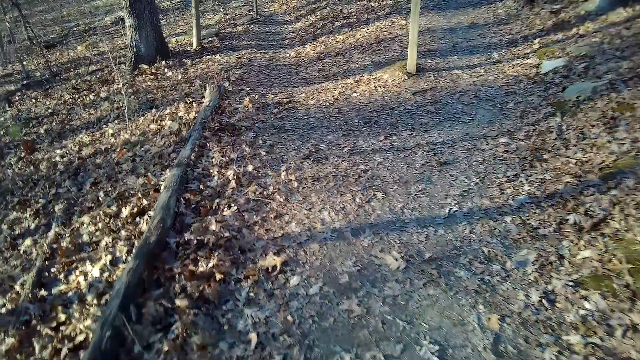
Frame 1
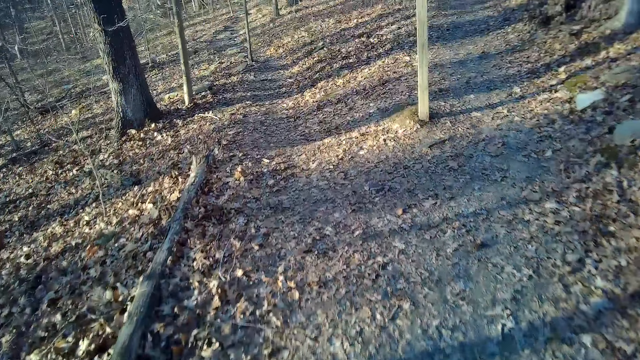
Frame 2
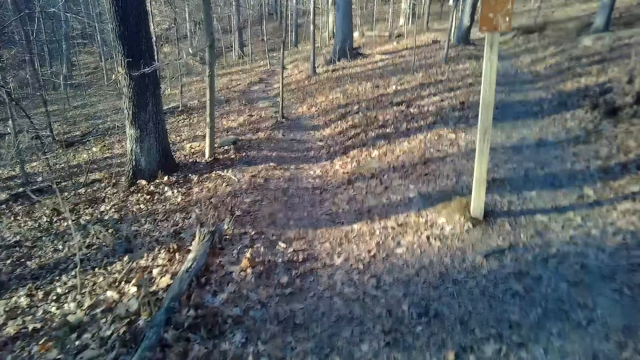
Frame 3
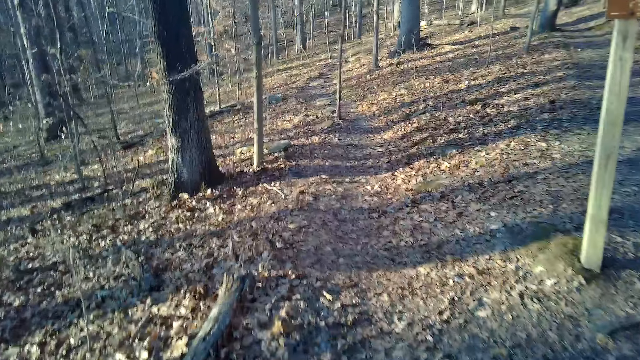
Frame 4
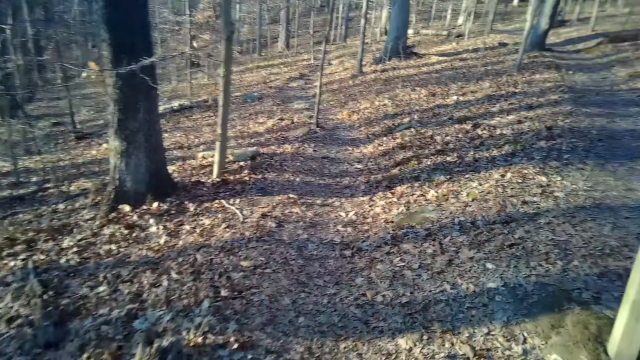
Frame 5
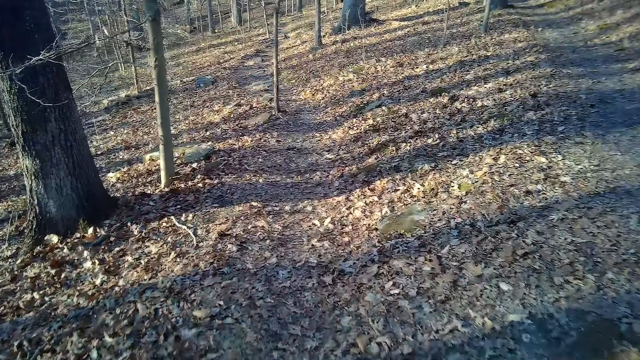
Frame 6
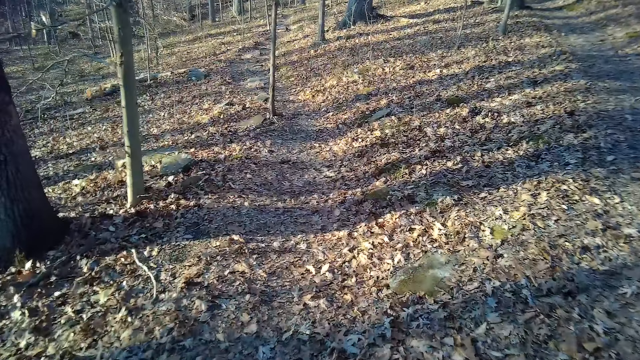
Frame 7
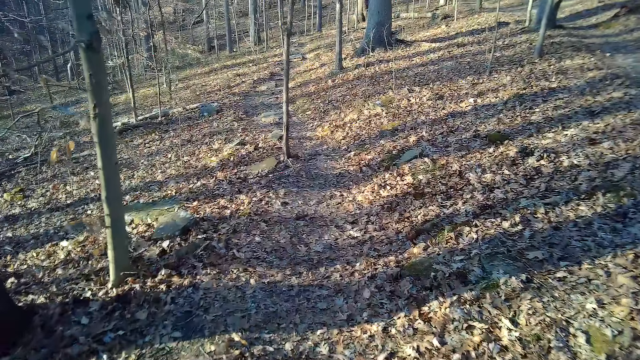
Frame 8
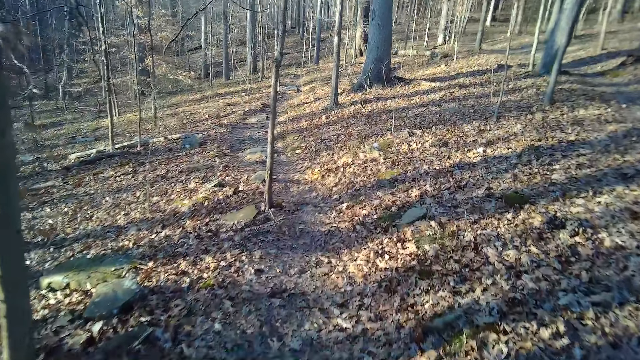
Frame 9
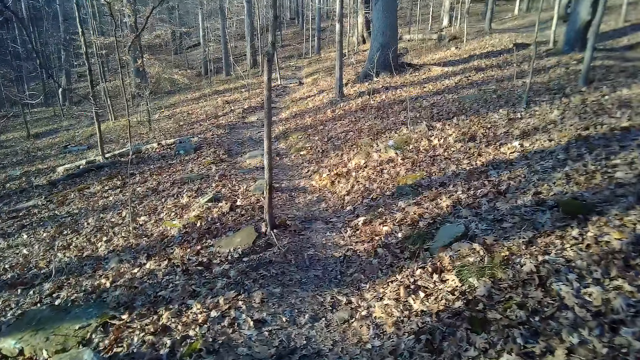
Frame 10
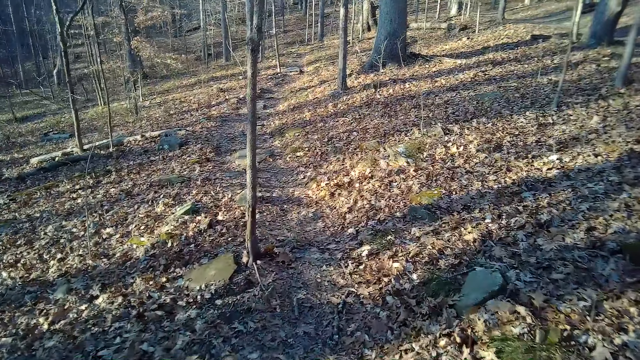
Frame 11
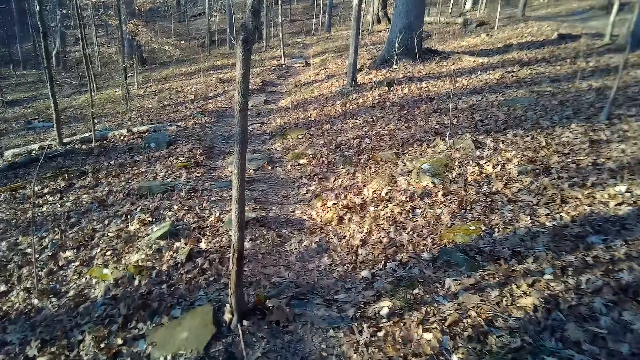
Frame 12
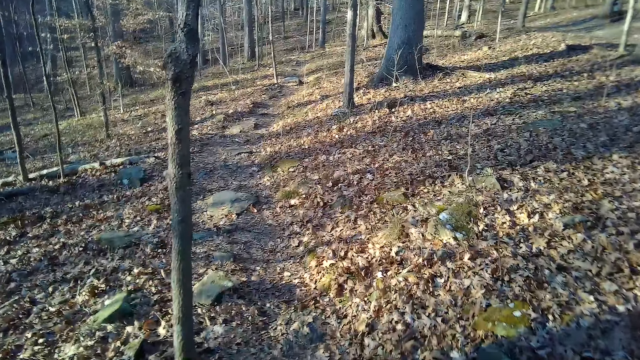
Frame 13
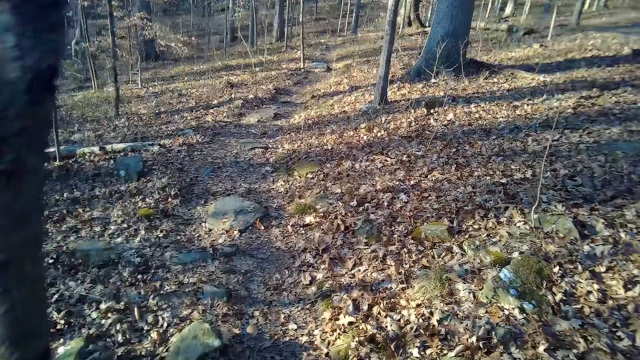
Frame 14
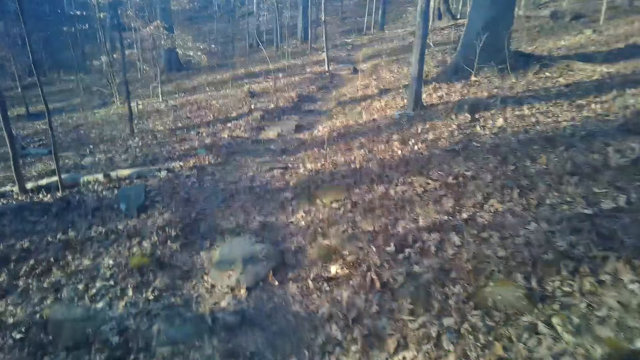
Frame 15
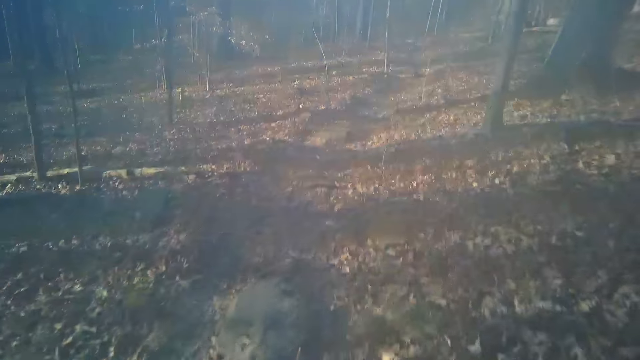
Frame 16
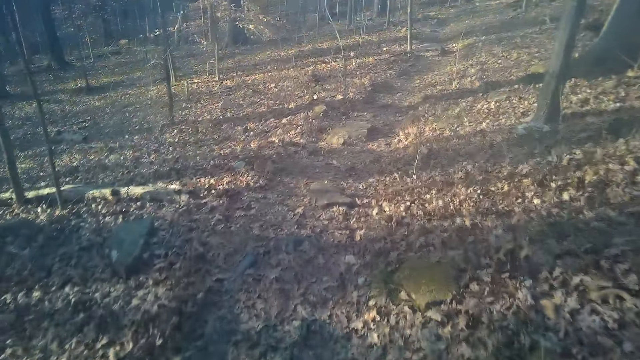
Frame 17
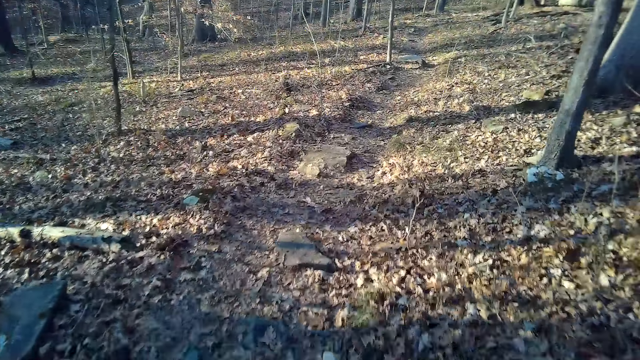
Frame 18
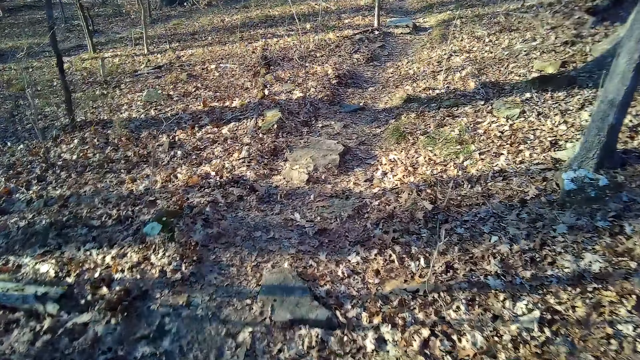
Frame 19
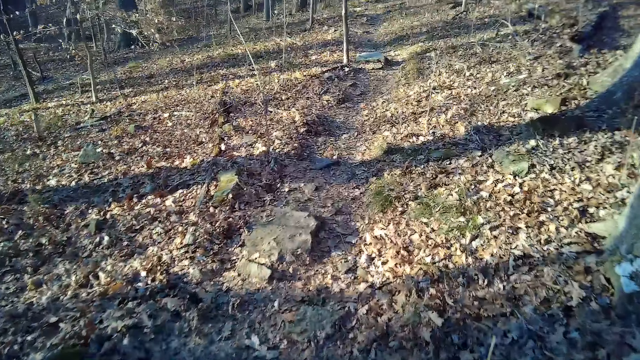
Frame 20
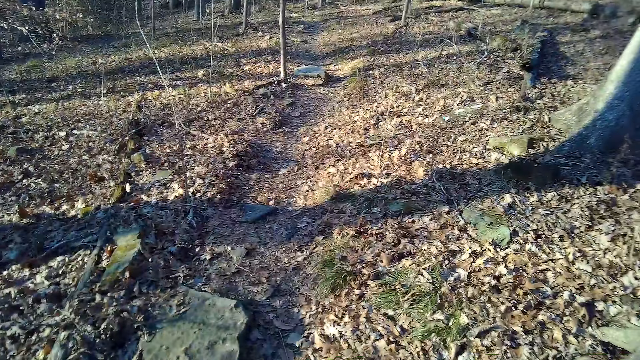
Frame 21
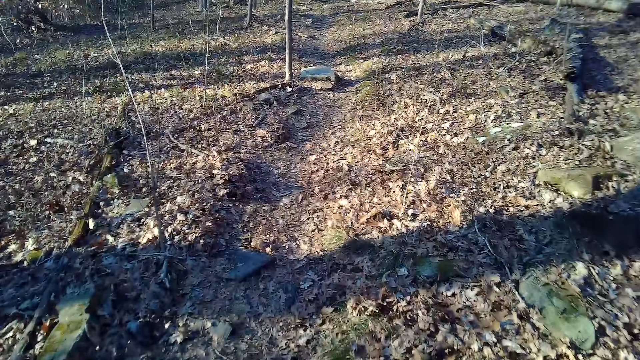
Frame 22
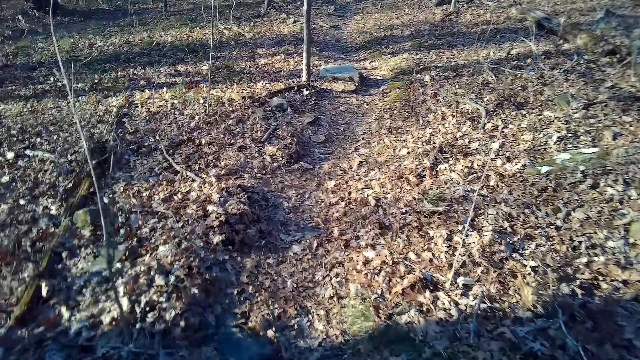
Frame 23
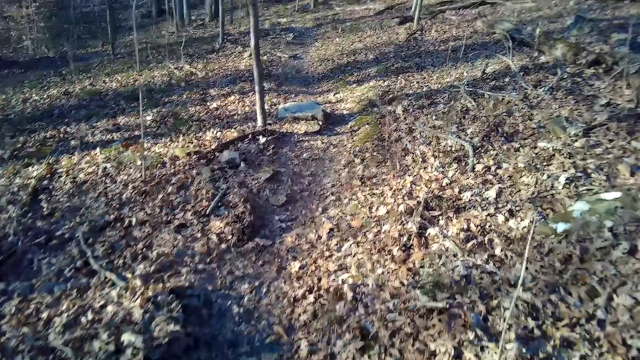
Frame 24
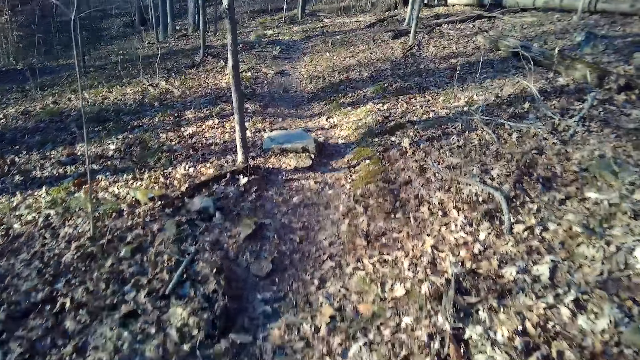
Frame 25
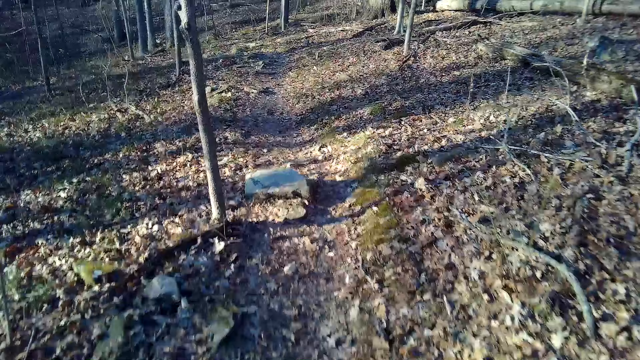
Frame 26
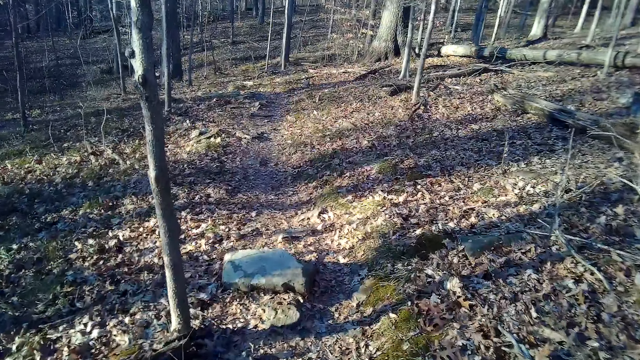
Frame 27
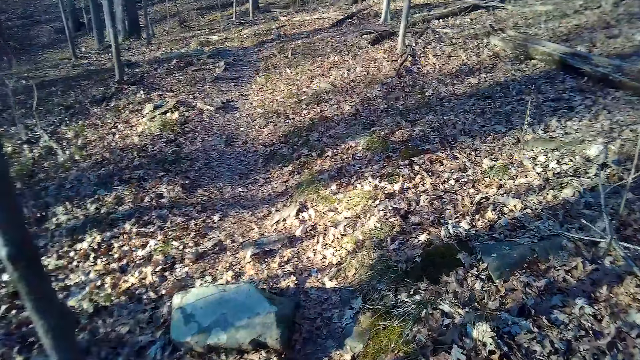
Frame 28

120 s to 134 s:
The camera wearer sighs.

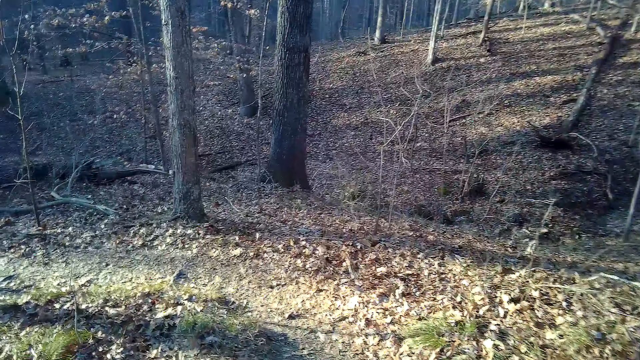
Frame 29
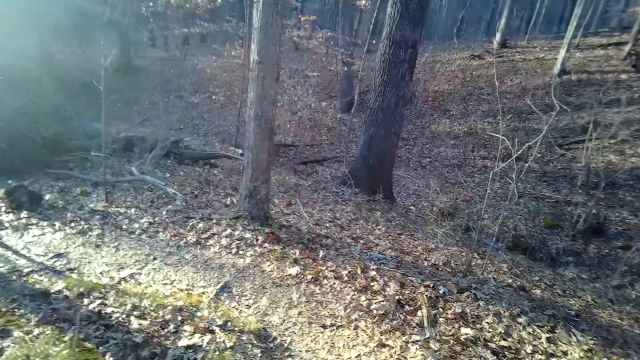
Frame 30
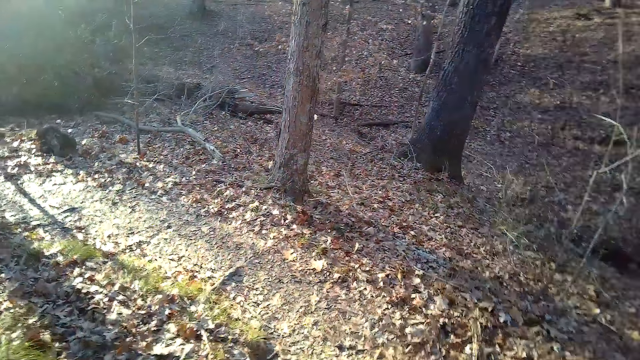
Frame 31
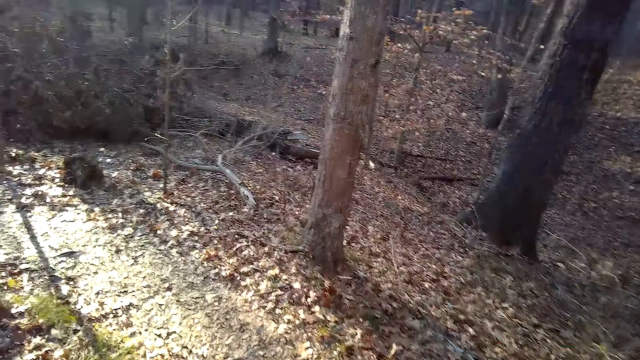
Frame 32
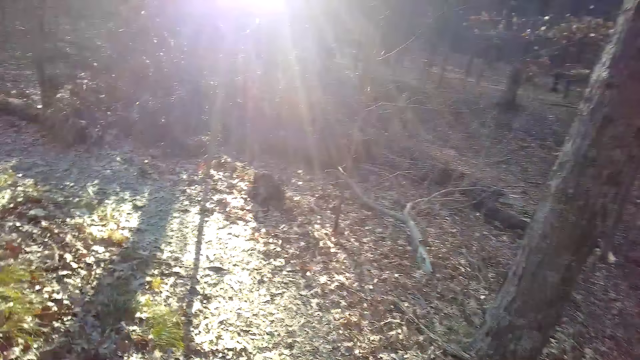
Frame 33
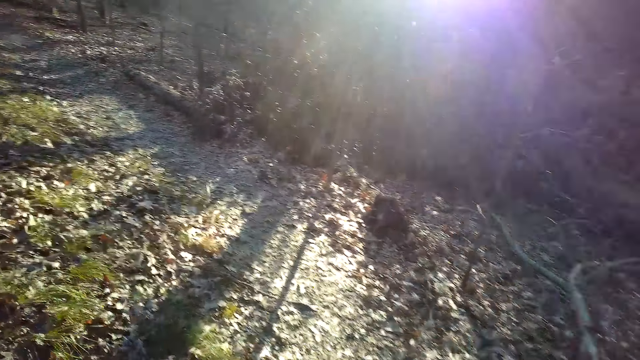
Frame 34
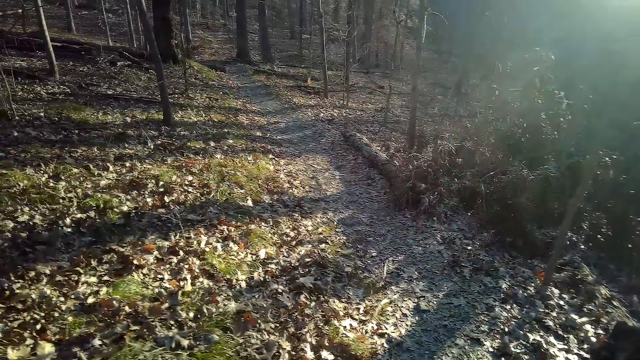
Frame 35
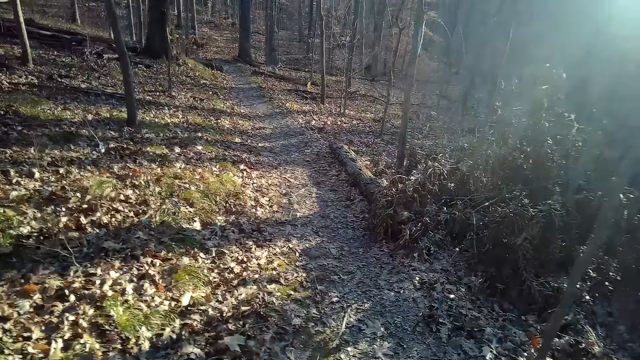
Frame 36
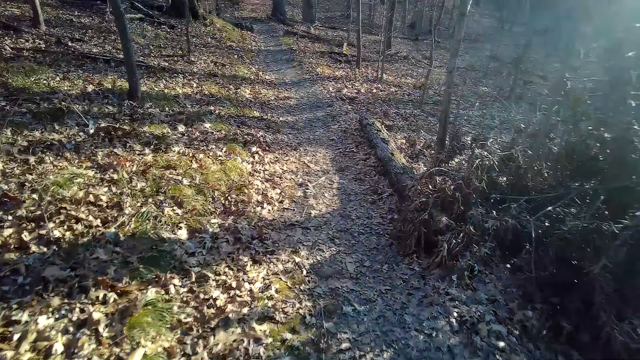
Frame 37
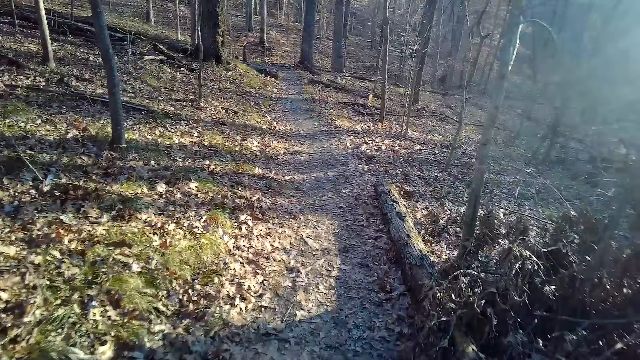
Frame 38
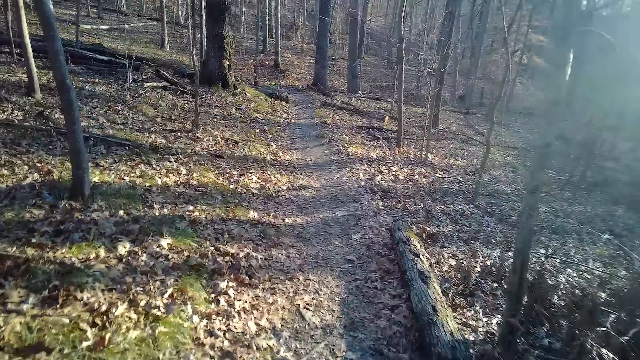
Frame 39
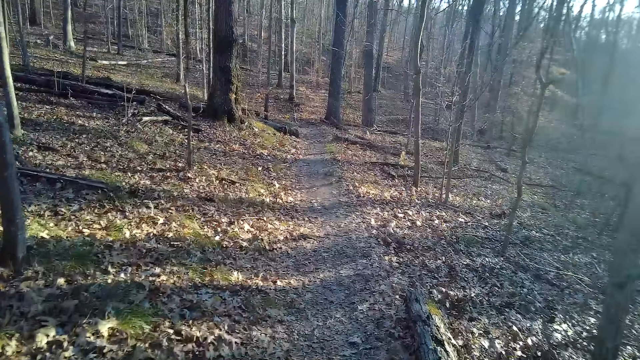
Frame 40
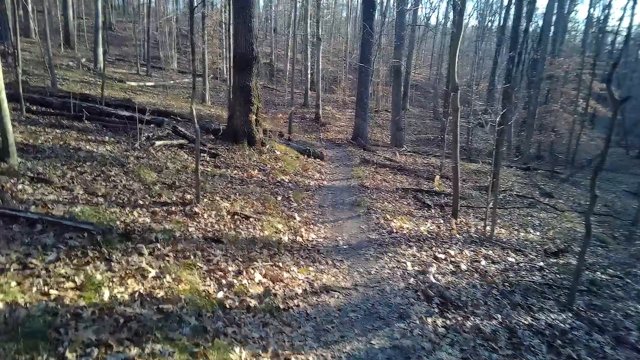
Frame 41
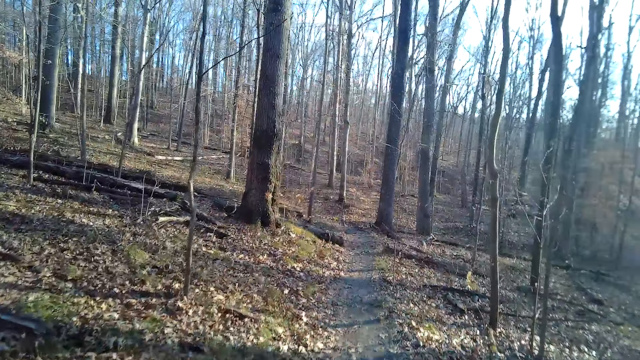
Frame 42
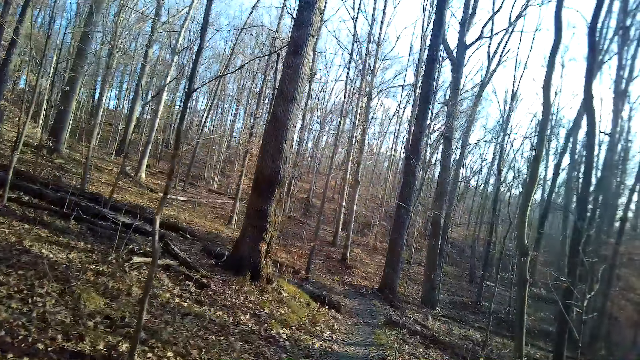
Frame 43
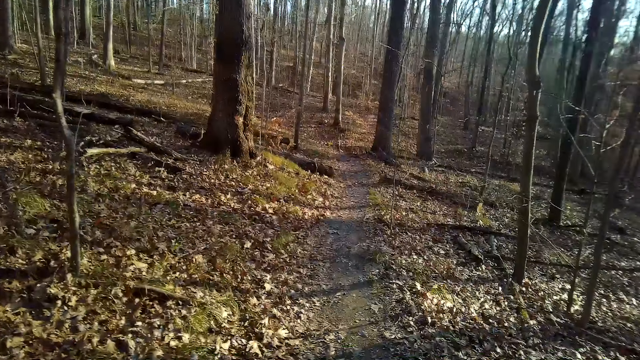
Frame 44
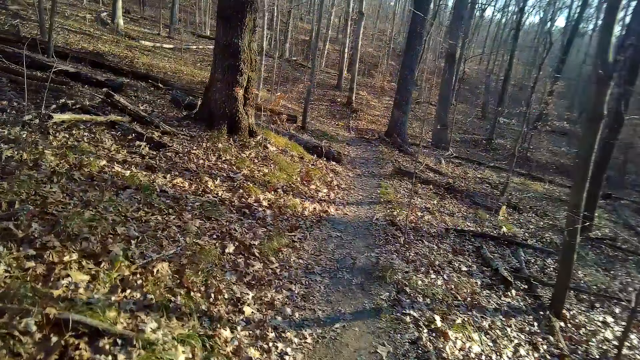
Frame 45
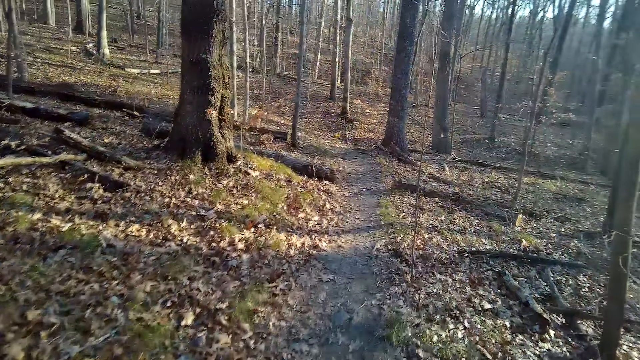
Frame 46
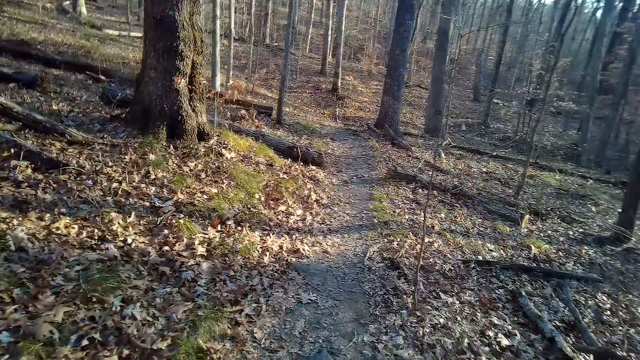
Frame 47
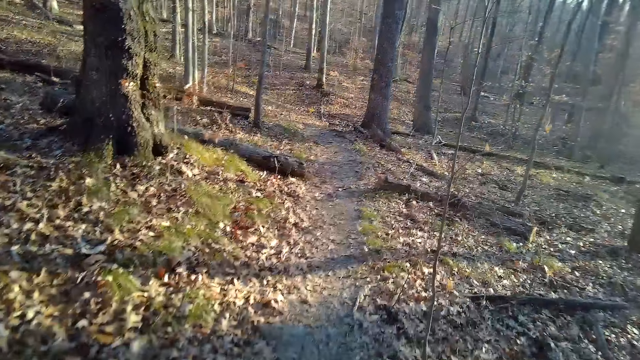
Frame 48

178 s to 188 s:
The camera wearer coughs. They lift their hand.
